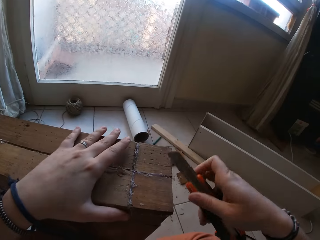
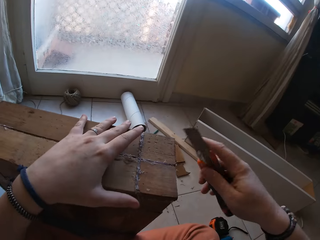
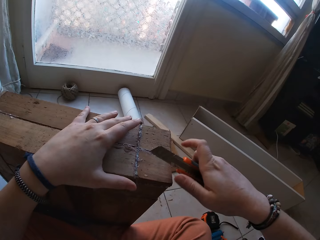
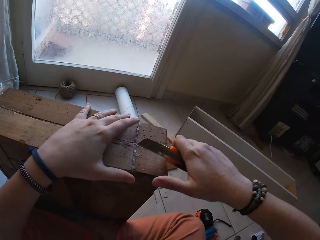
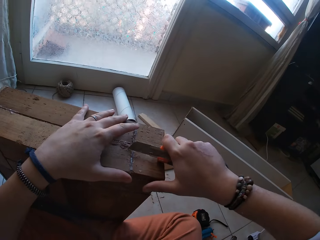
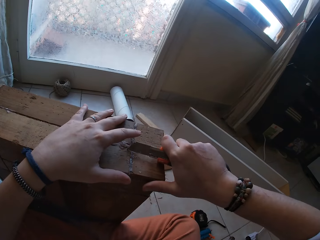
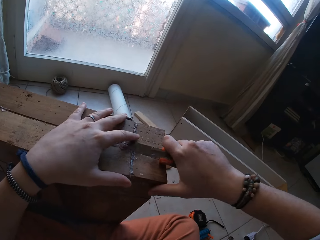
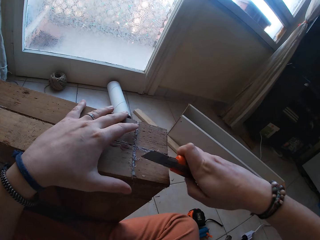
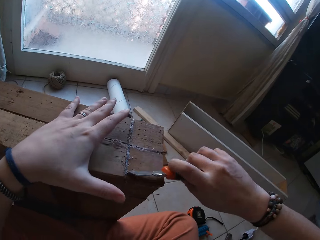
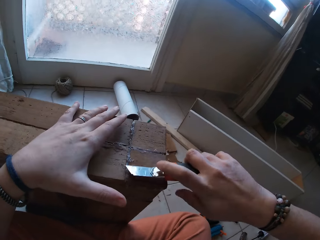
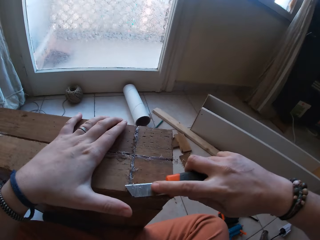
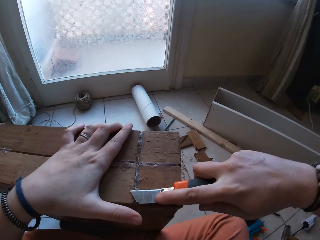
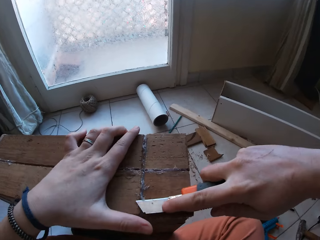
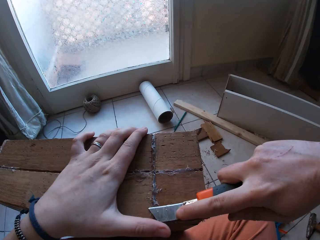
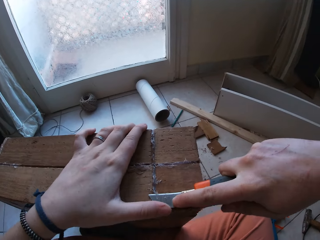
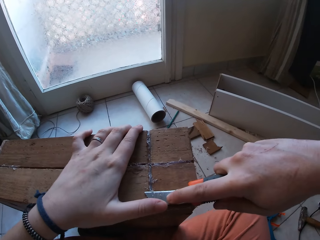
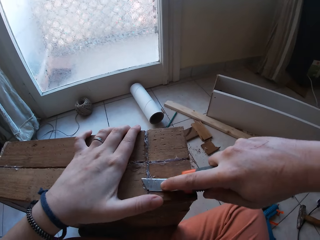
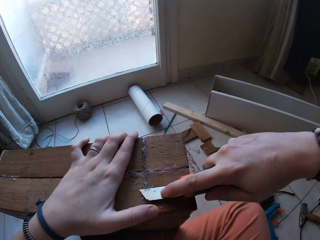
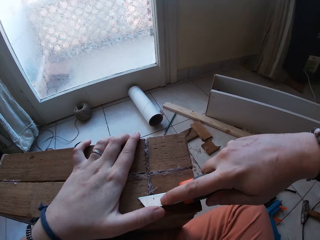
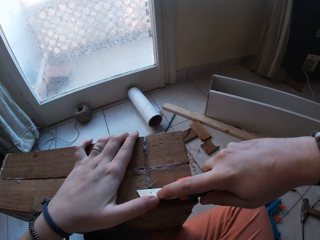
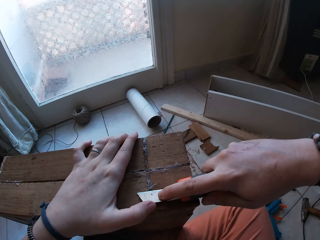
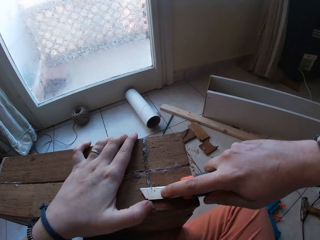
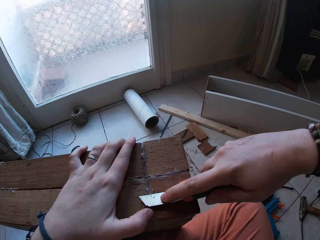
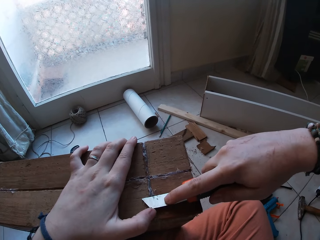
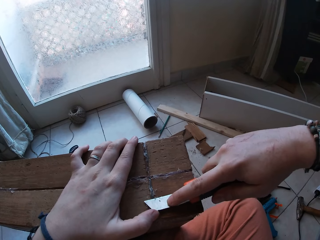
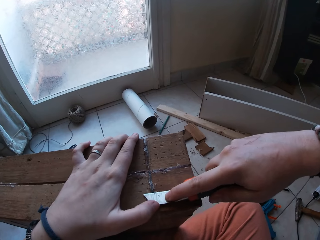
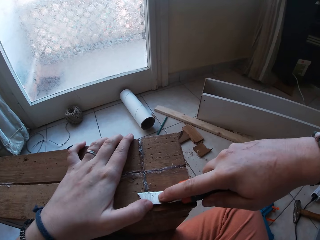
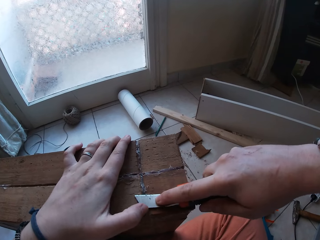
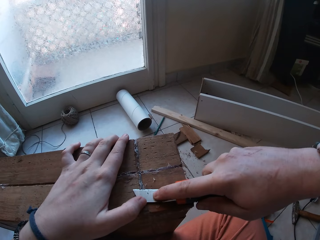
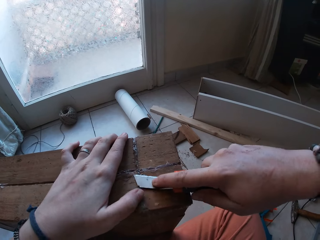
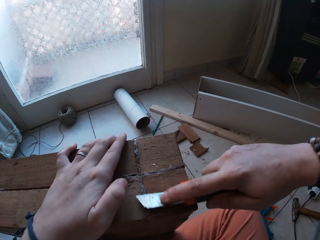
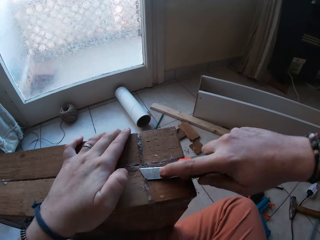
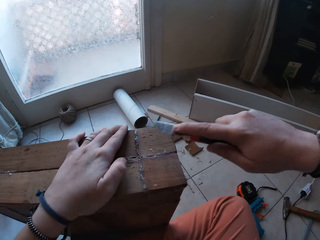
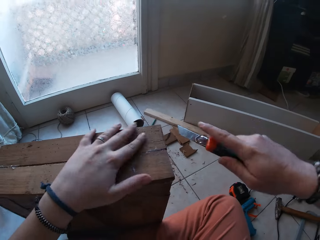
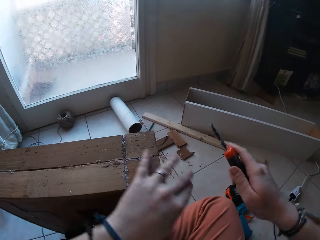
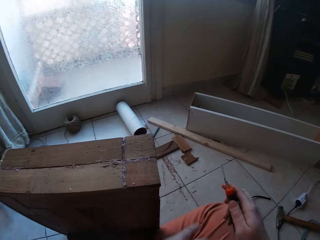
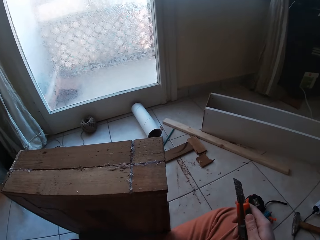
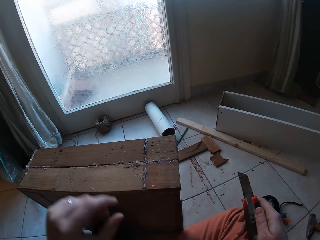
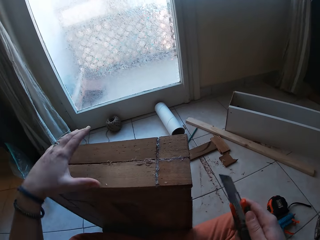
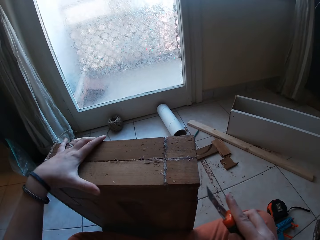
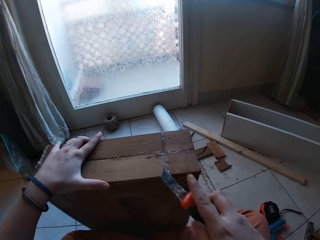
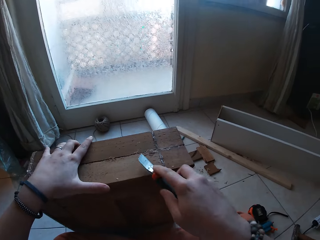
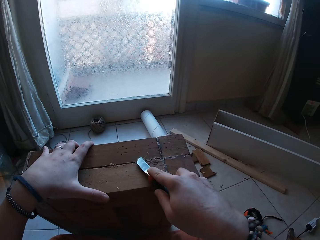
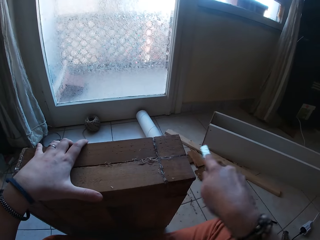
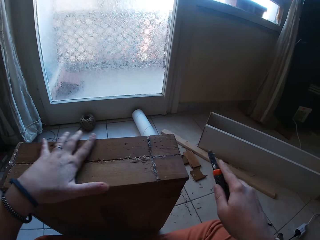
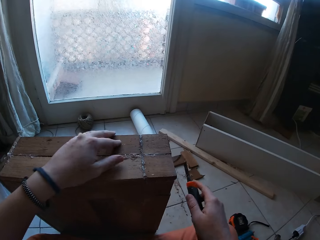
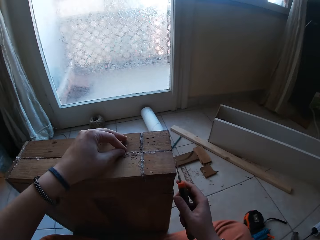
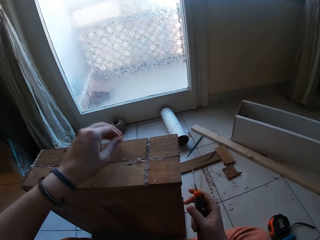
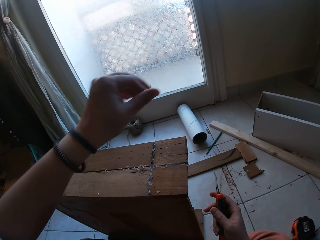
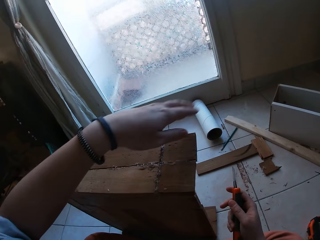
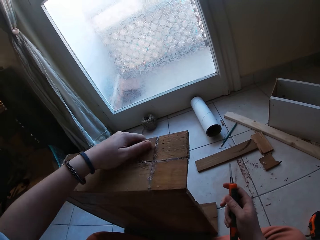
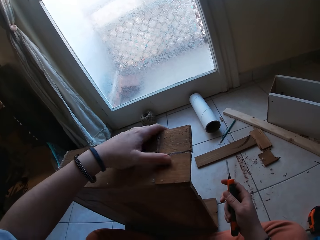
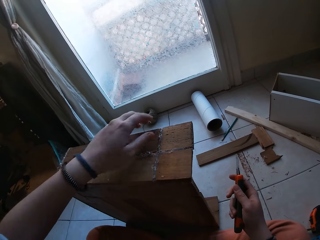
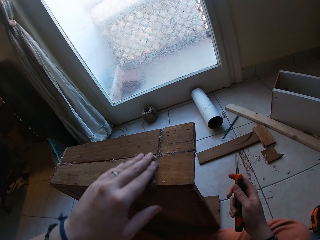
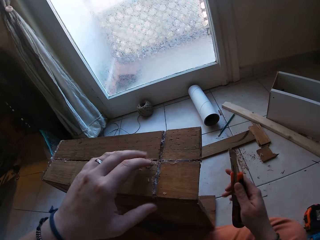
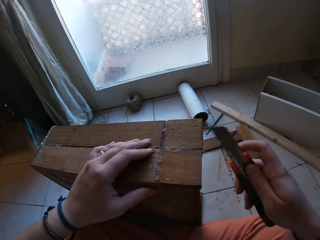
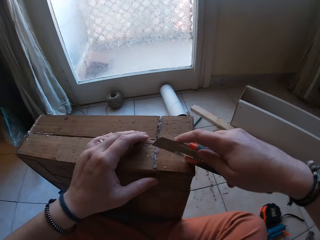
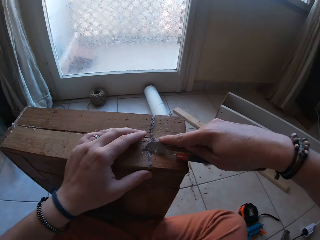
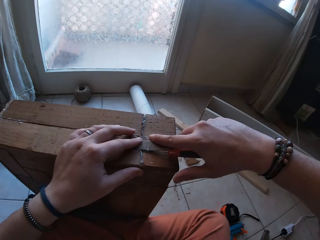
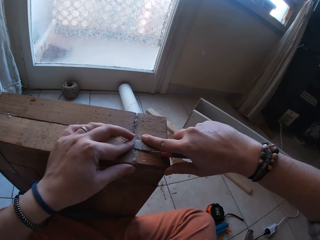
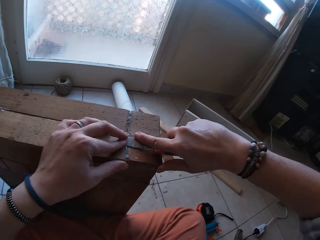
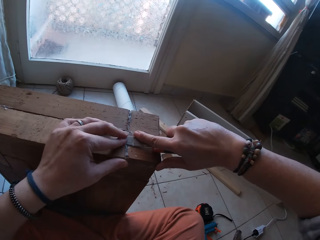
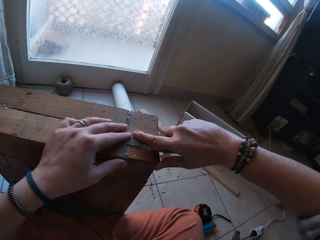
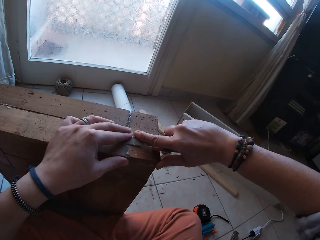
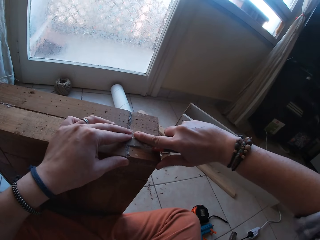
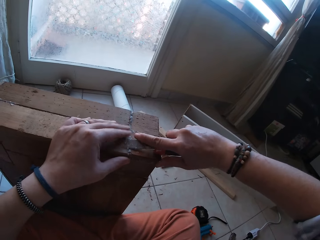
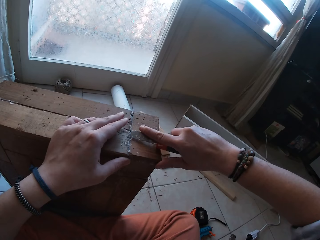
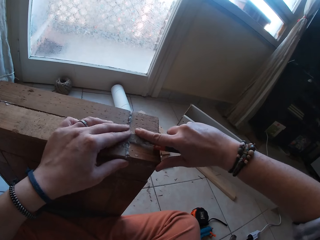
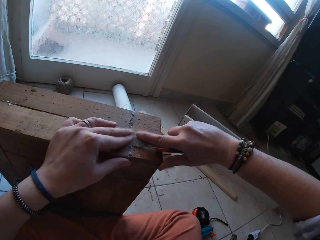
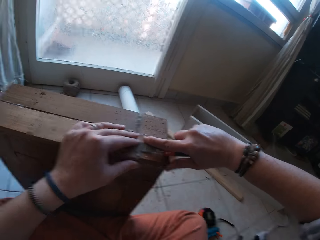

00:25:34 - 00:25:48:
The camera wearer places the hacking knife on the wooden box with his right hand. He places his left hand on the hacking knife in his right hand. He places his left hand on the hacking knife in his right hand again. He scrapes dirt off the wooden box with the hacking knife in his right hand. He wipes dirt off the wooden box with his left hand. He adjusts the wooden box on the floor with his left hand. He holds the wood. He places the hacking knife on the wooden box with his right hand. He scrubs the wood. He removes dirt from the wooden box with his left hand. He scrapes dirt off the wooden box with the hacking knife in his right hand. He places his left hand on the hacking knife in his right hand.

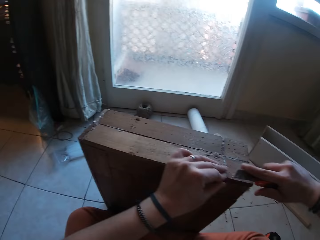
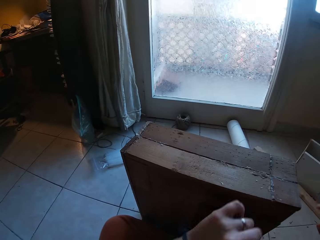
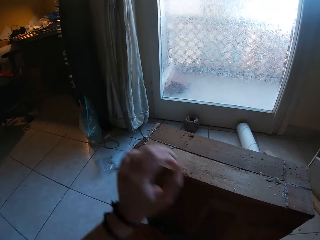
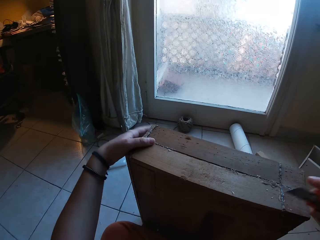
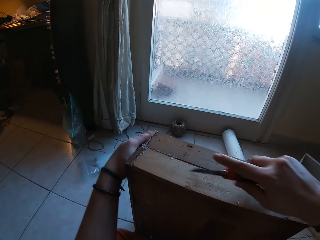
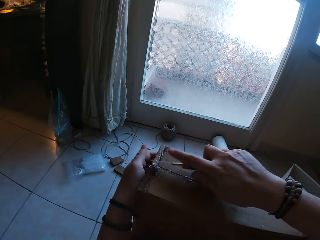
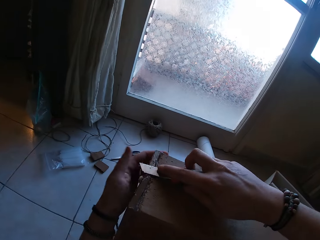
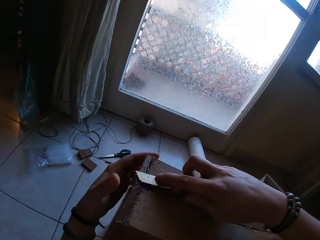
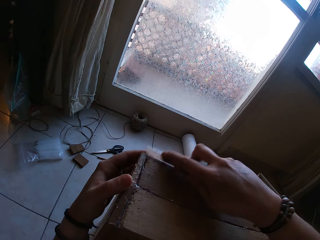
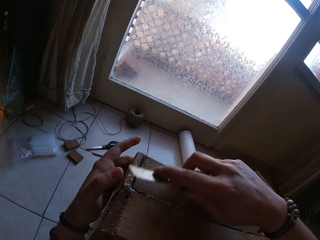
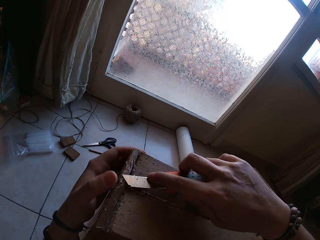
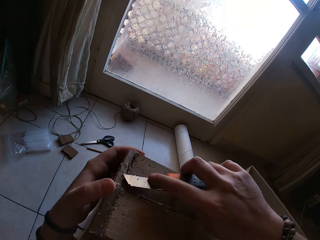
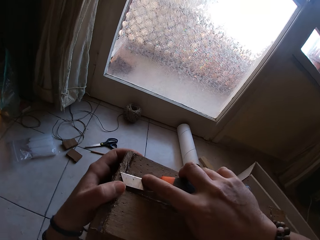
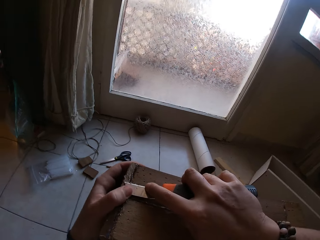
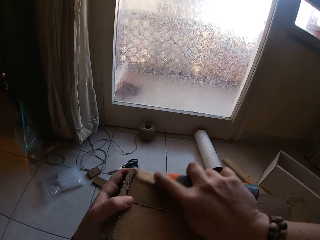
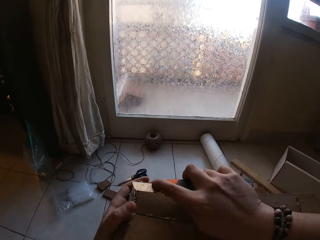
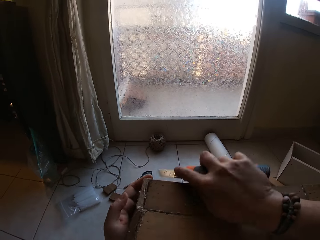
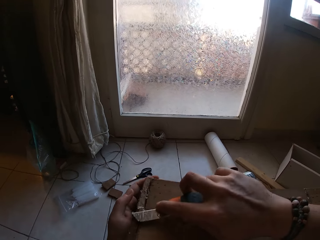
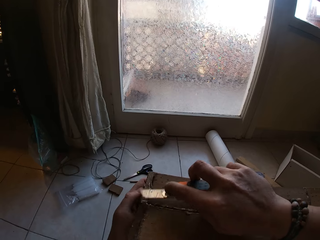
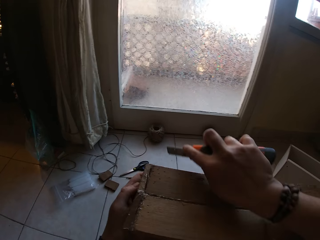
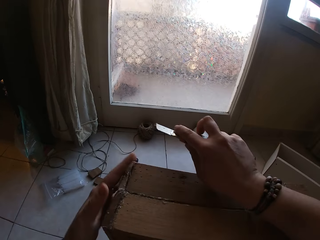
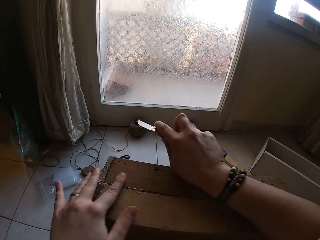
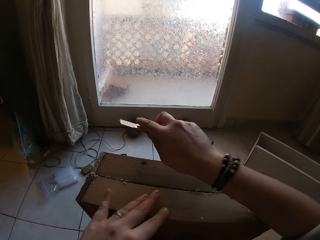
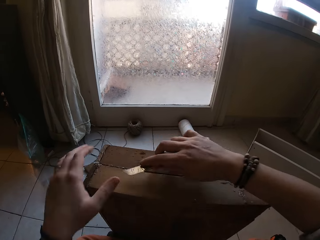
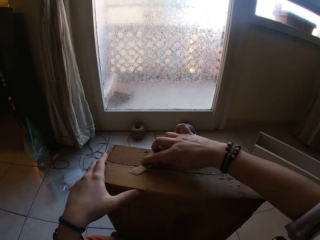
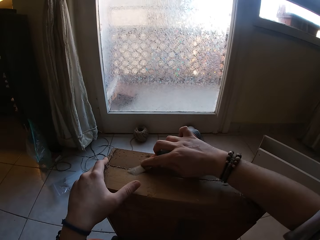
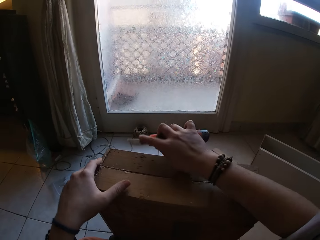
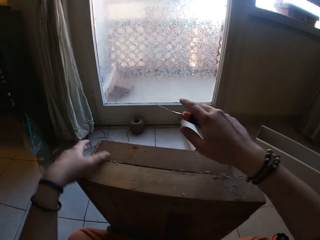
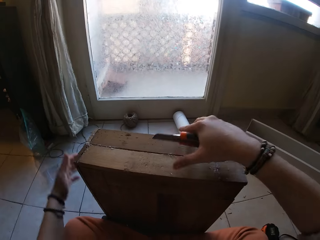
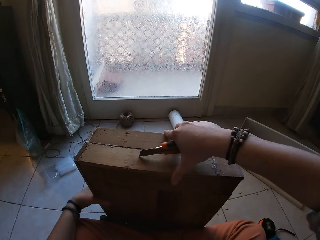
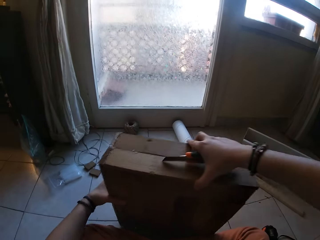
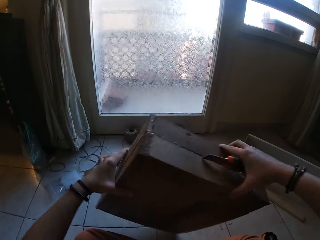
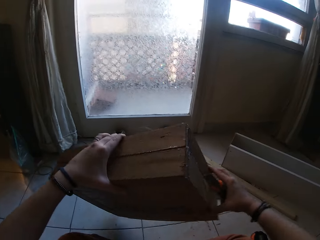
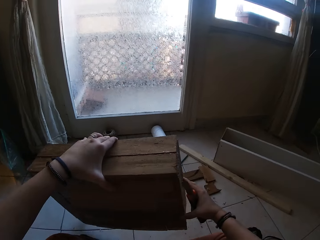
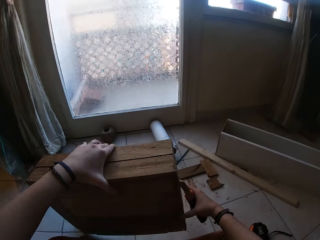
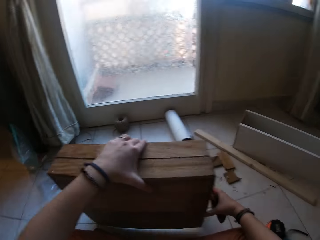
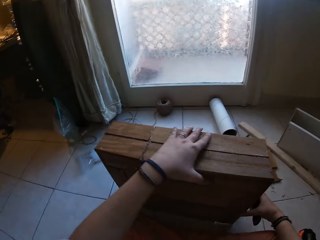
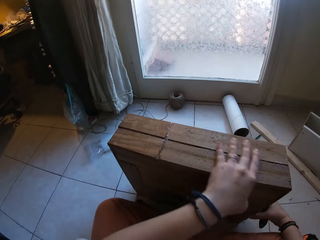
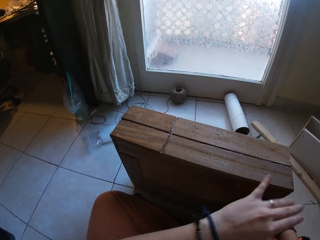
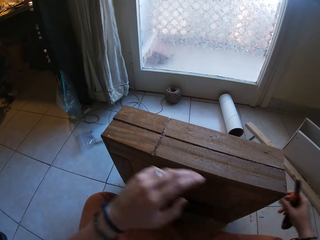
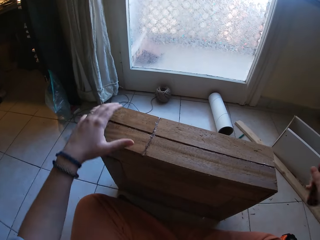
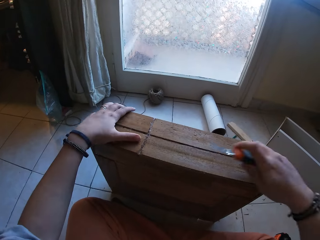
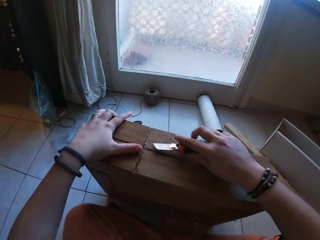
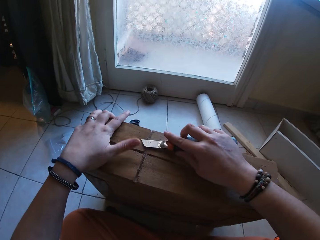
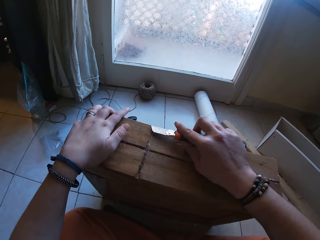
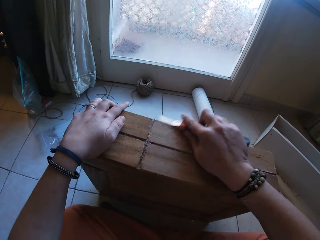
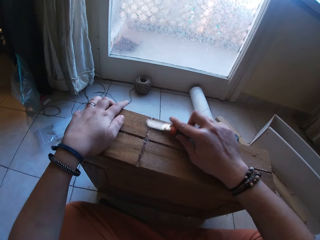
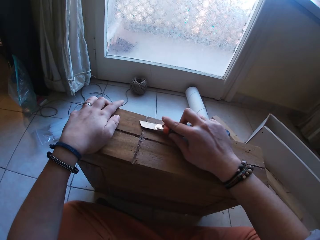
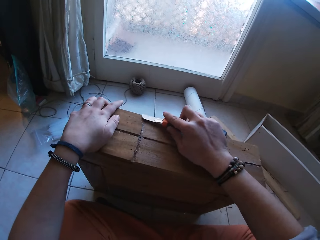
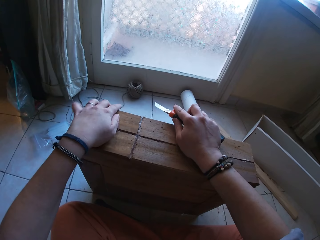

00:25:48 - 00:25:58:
The camera wearer scrapes dirt off the wooden box with the hacking knife in his right hand. He places his left hand on the hacking knife in his right hand. He scrapes dirt off the wooden box with the hacking knife in his right hand. He wipes dirt off the wooden box with his left hand. He scrapes dirt off the wooden box with the hacking knife in his right hand. He positions the wooden box with both hands on the floor. He turns the wood. He wipes dirt off the wooden box with his left hand. He scrapes dirt off the wooden box with the hacking knife in his right hand.
